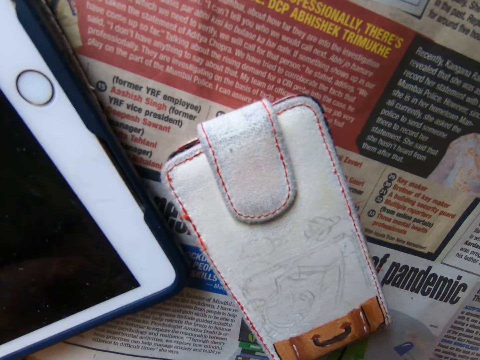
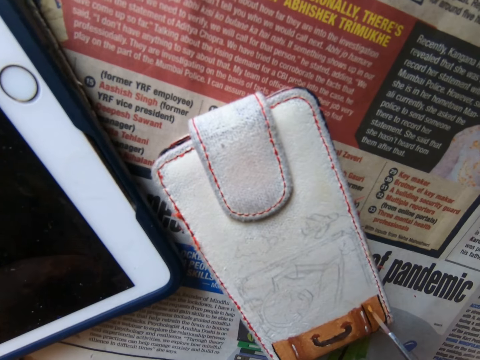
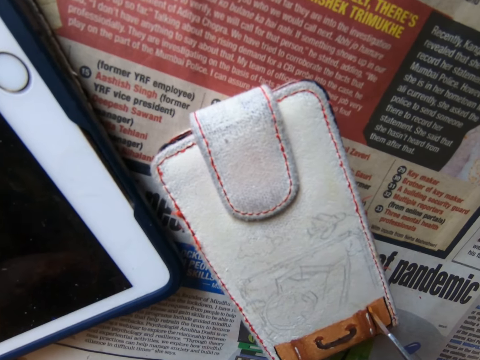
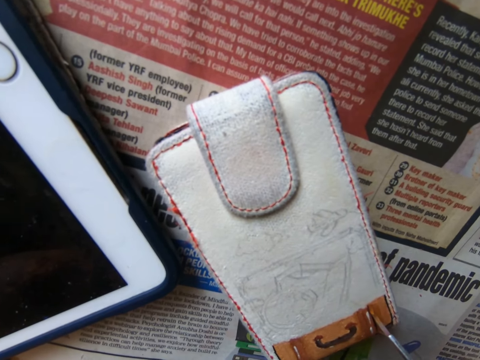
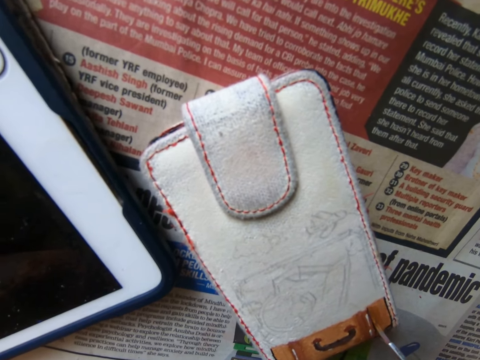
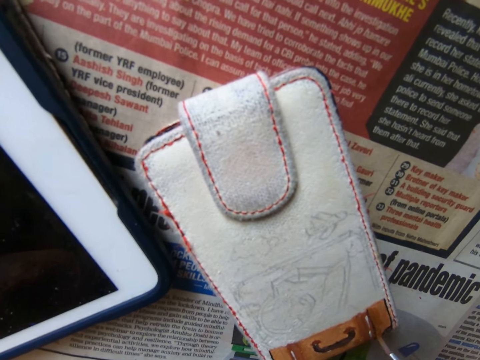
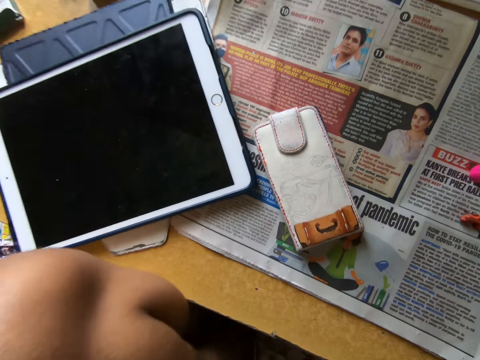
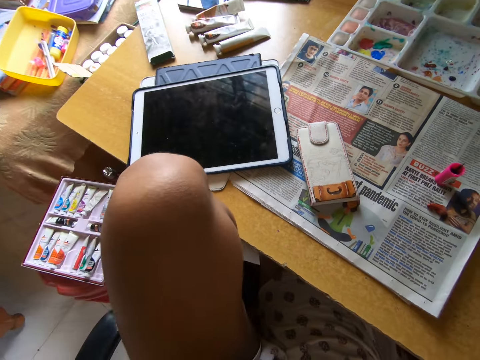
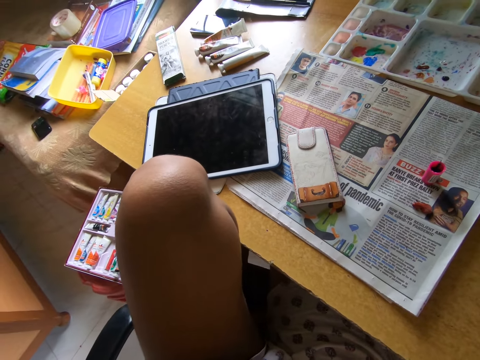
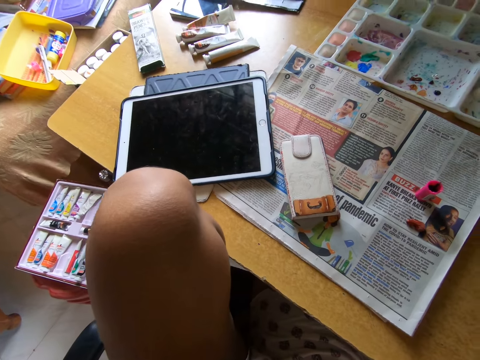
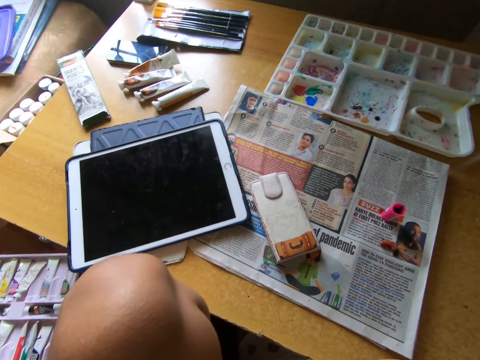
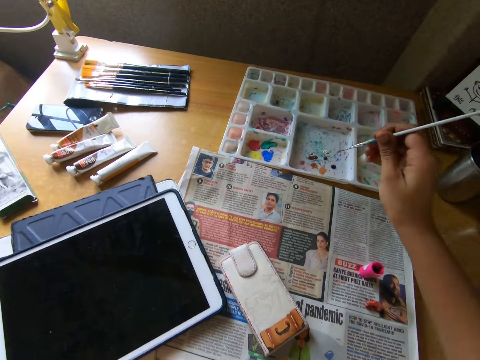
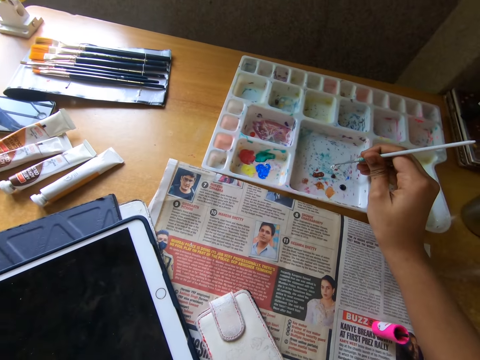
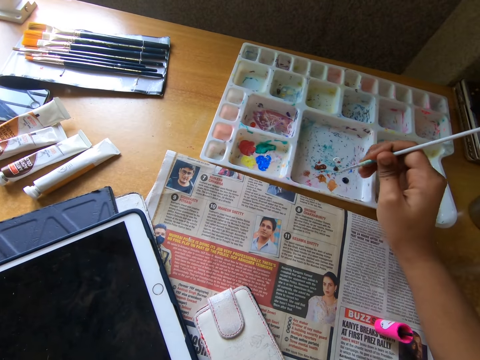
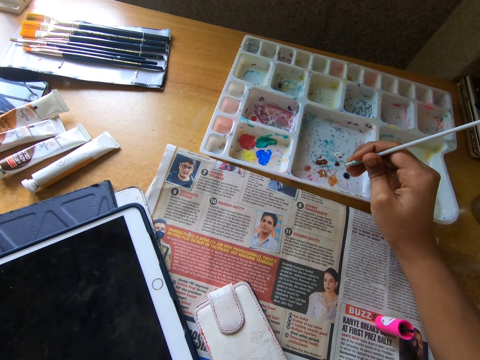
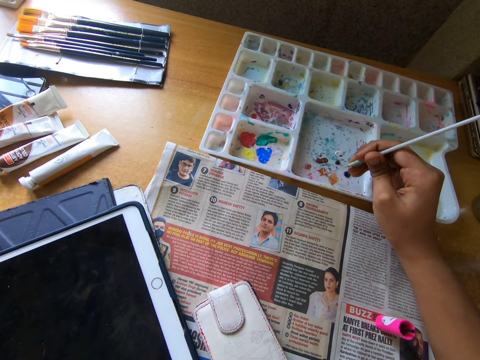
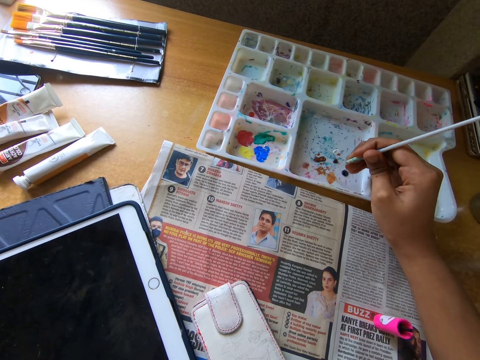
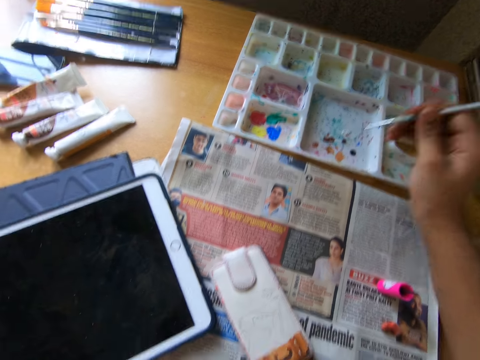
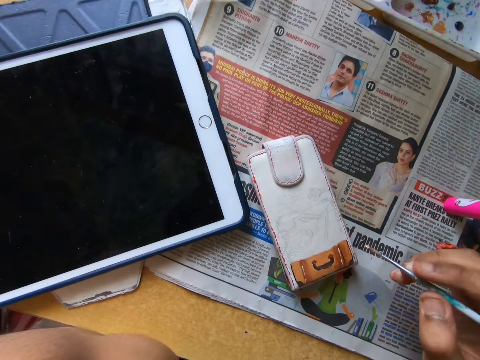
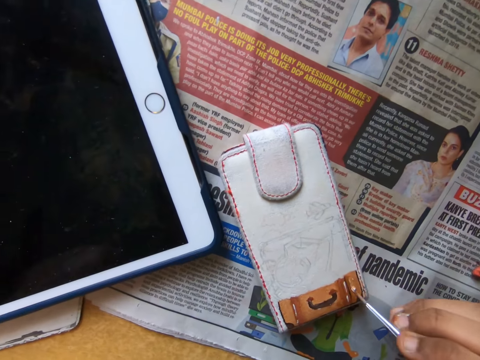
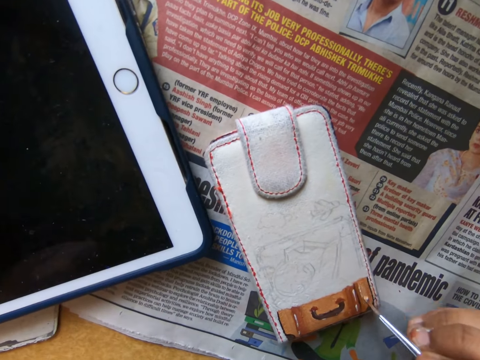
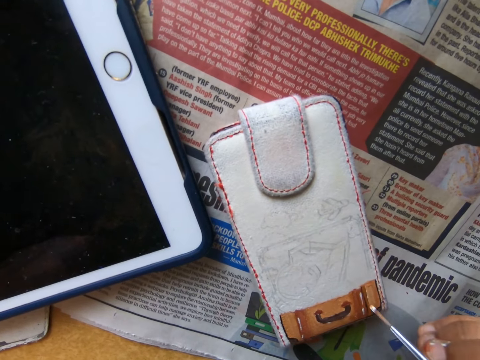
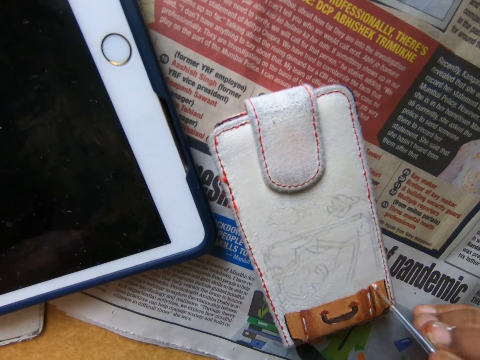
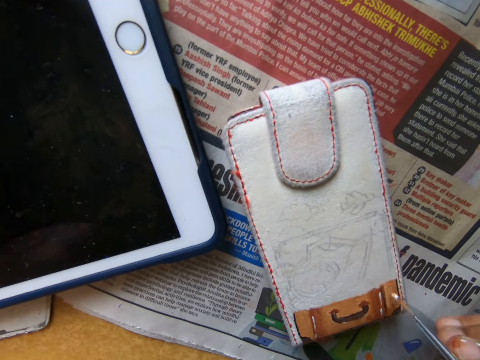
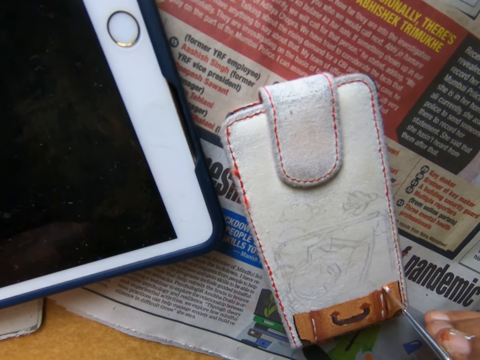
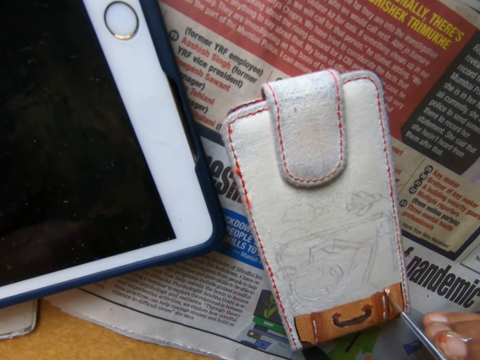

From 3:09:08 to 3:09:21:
The camera wearer looks around. They dip the paintbrush in the paint. They look around. They paint something with the paintbrush.

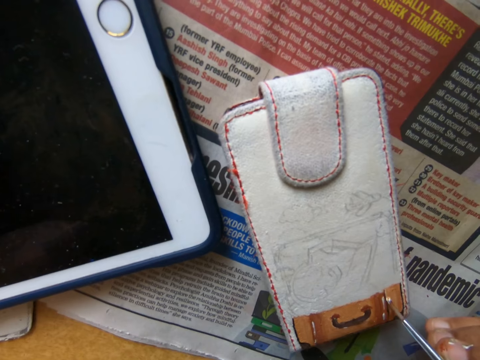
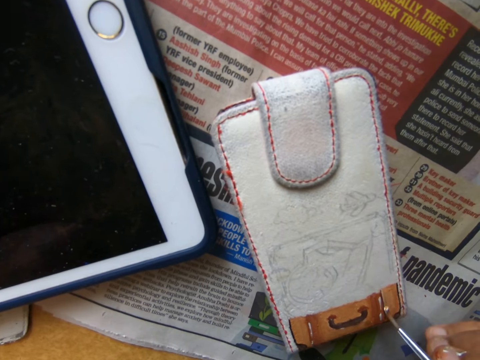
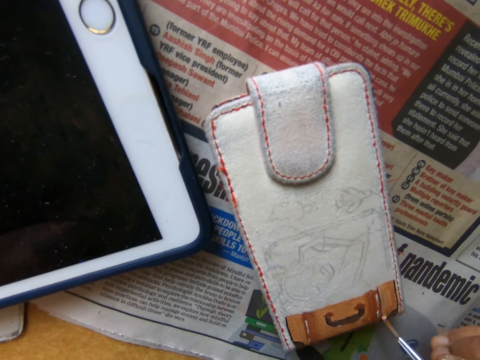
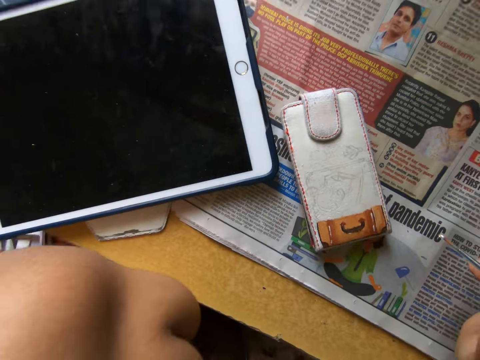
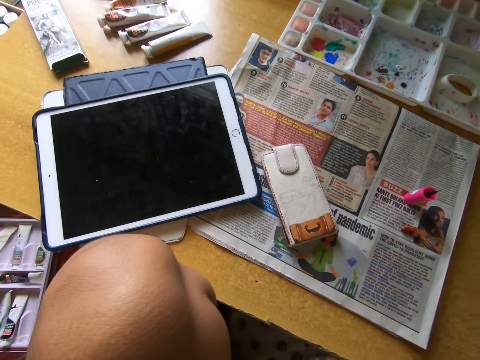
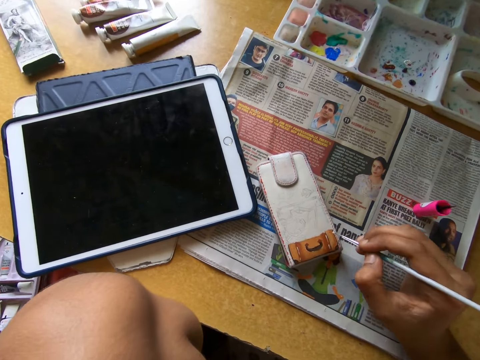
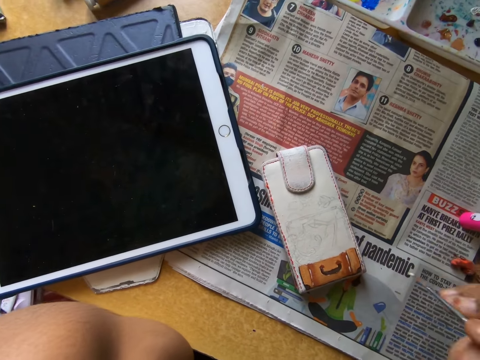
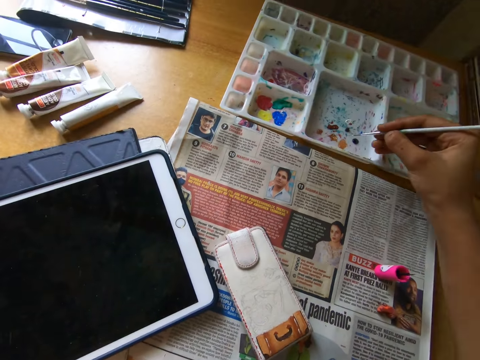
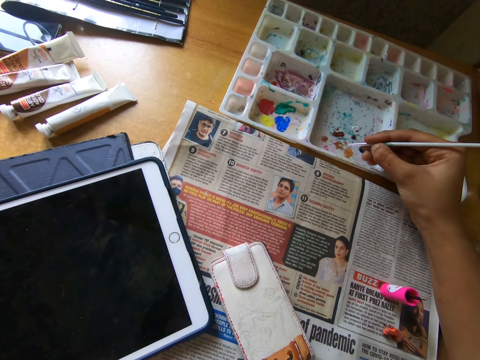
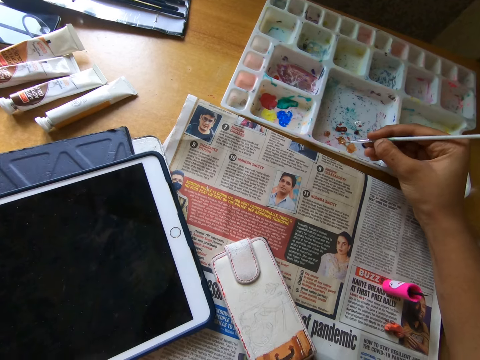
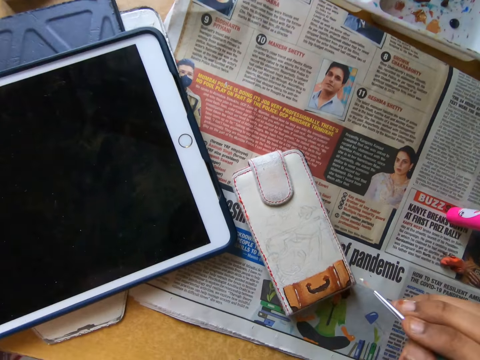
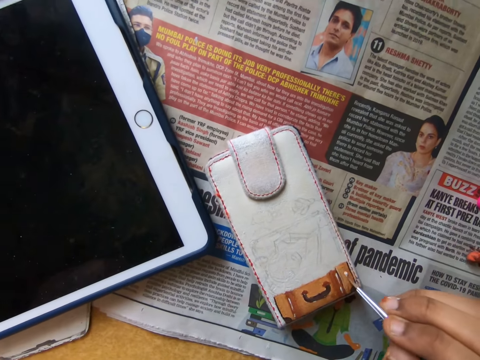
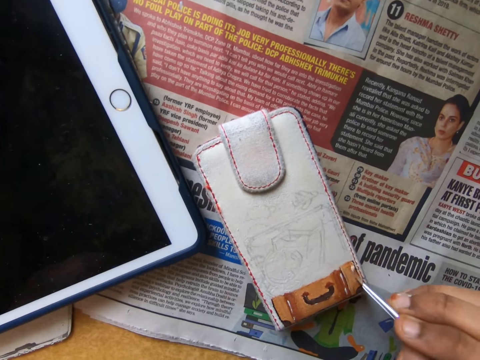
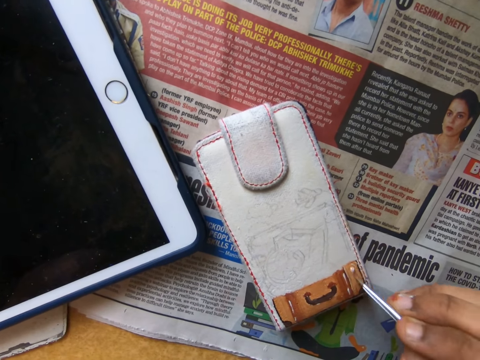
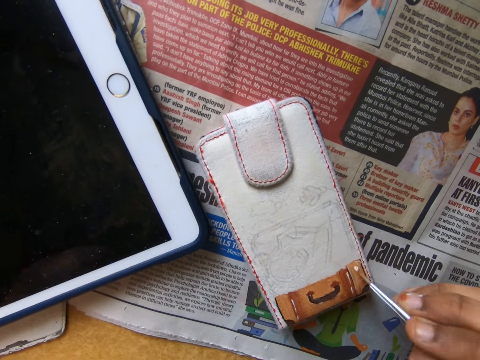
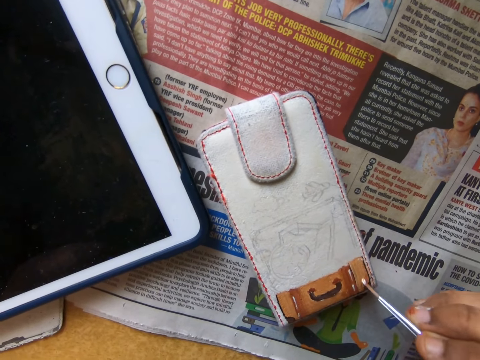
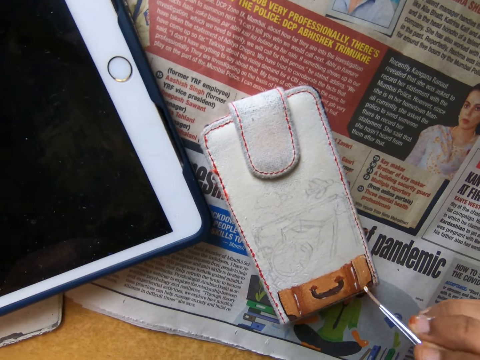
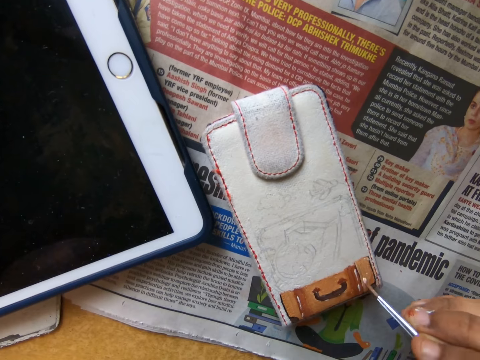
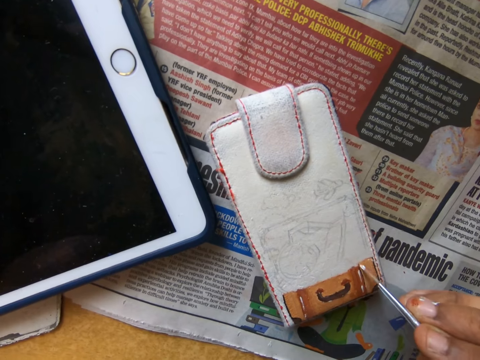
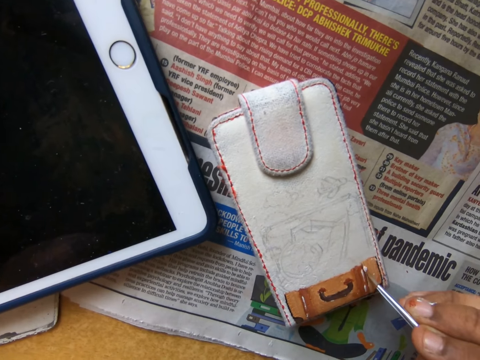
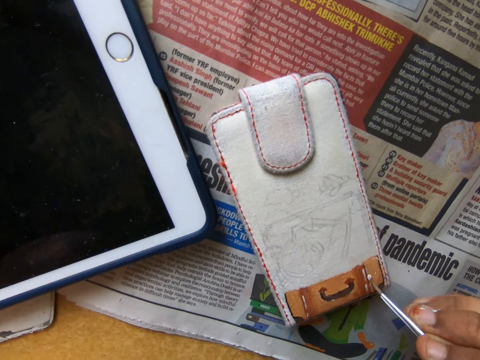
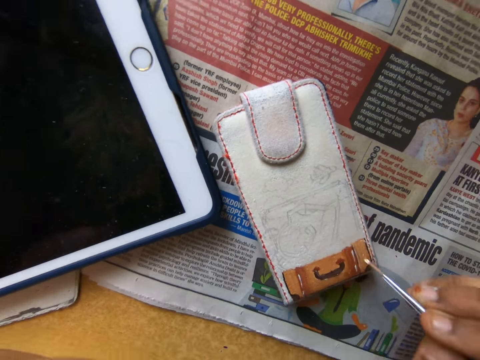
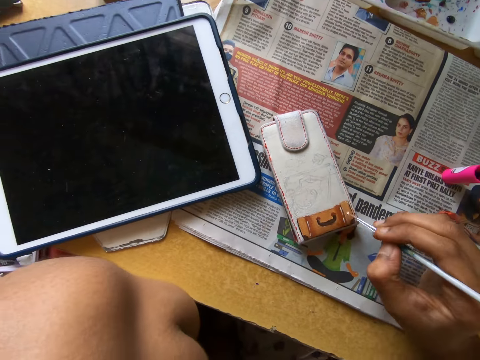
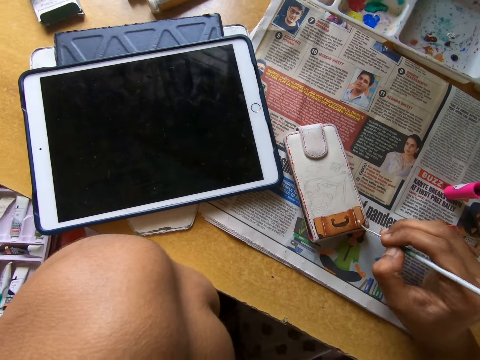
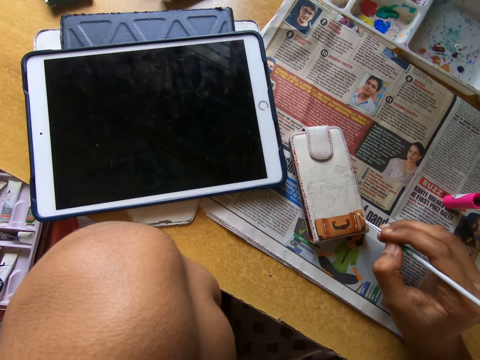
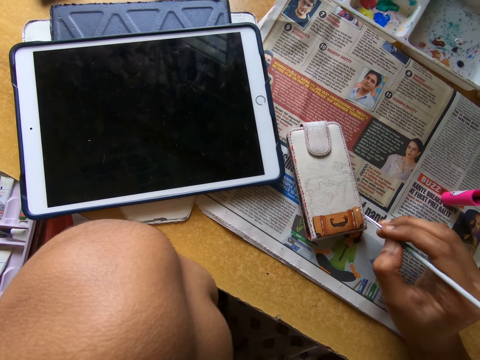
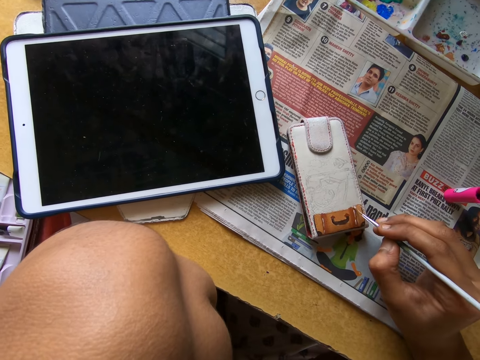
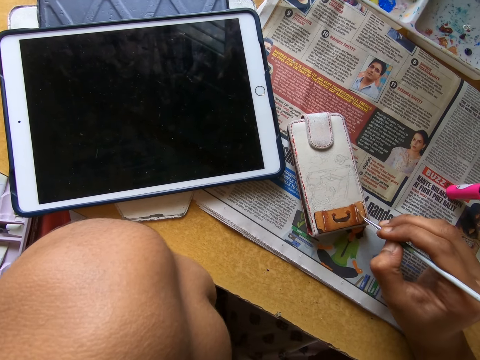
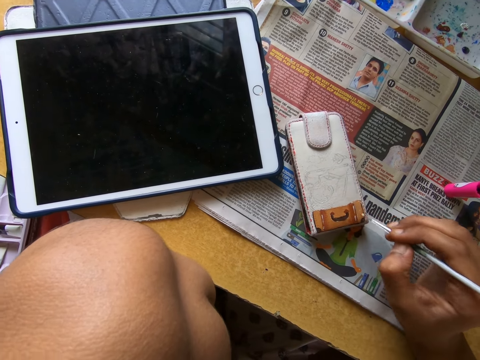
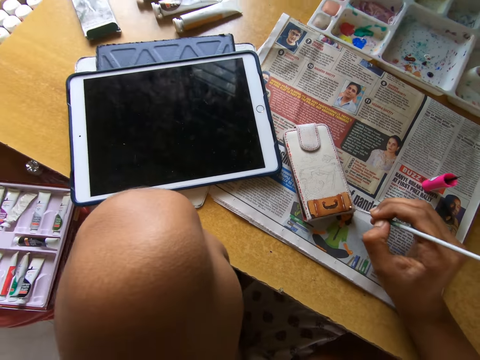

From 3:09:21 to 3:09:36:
The camera wearer looks around. They move a paintbrush close to something. They move around. They dip the paintbrush in the paint. They paint something with the paintbrush.
